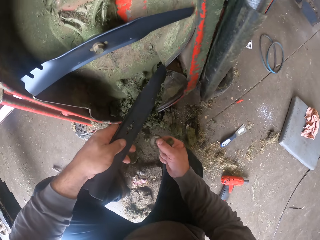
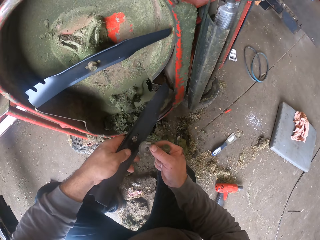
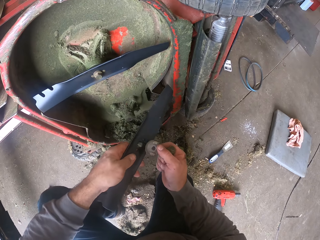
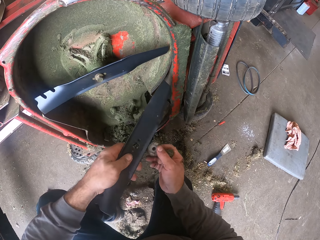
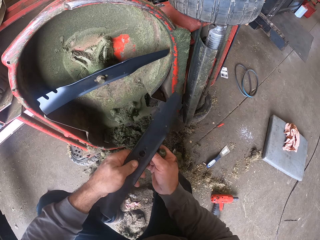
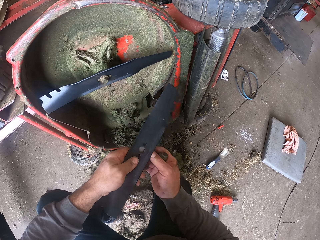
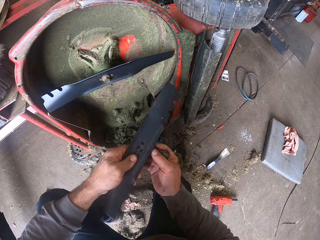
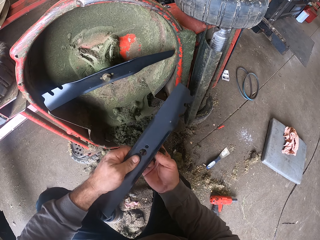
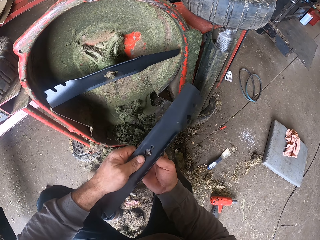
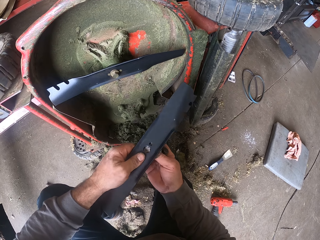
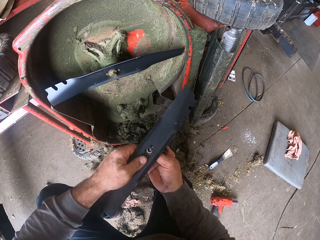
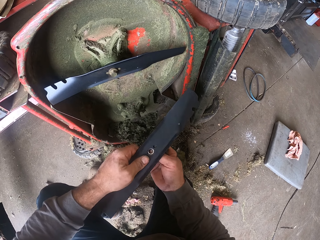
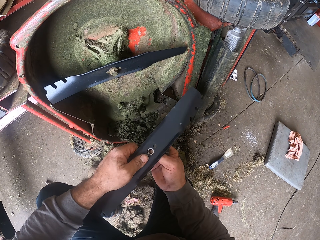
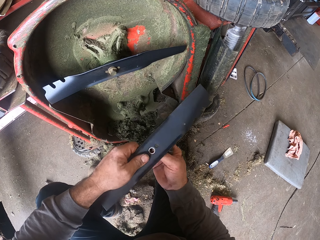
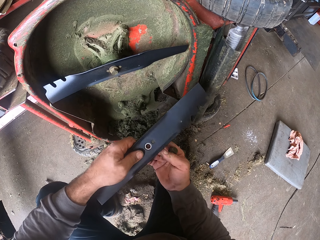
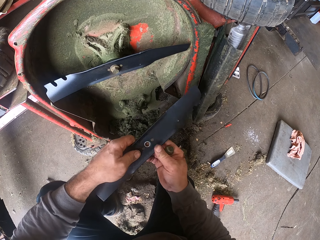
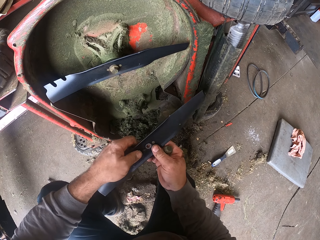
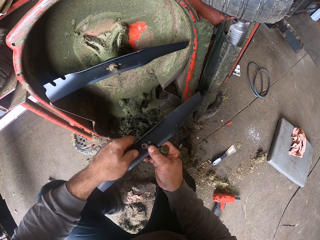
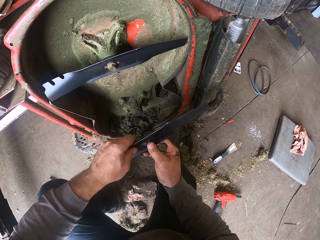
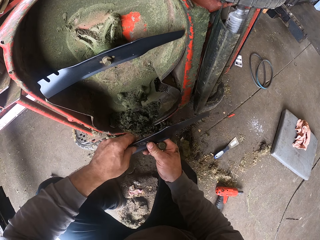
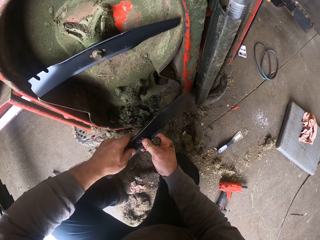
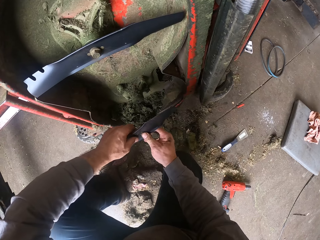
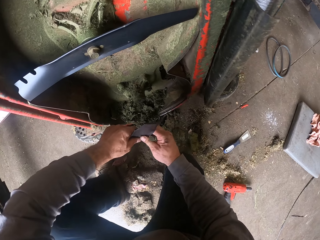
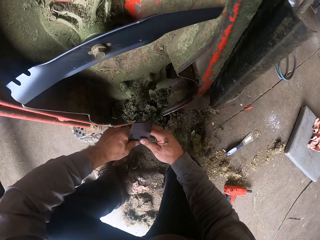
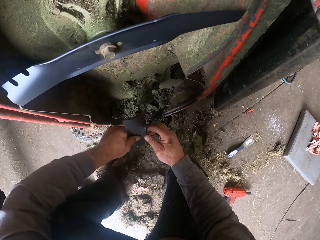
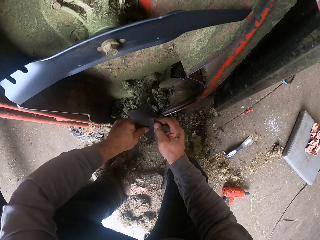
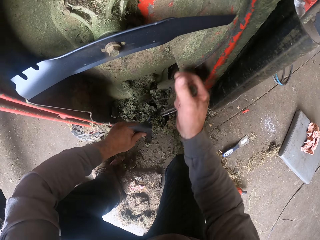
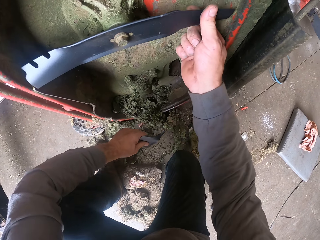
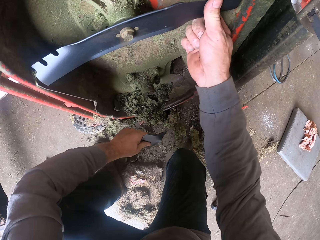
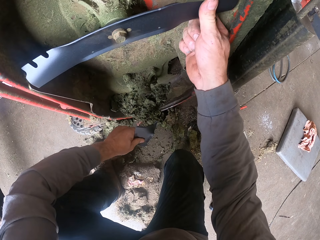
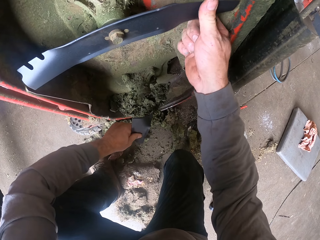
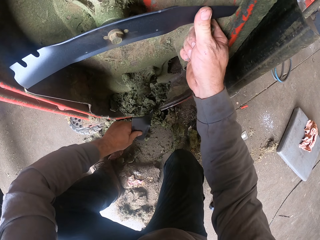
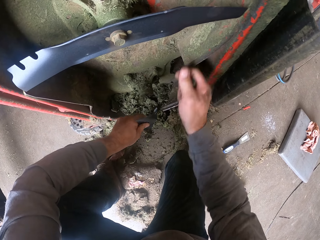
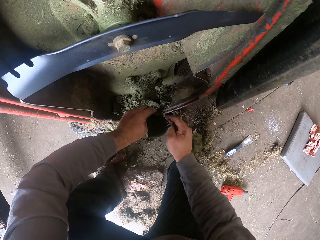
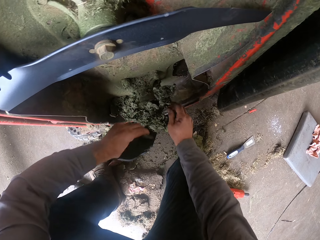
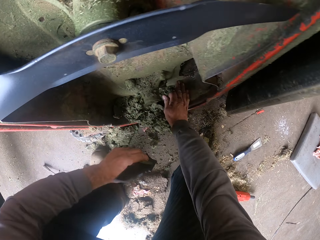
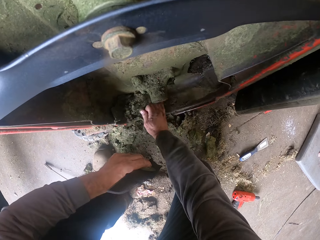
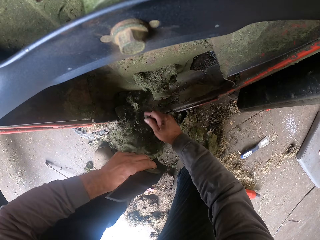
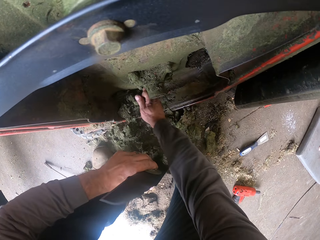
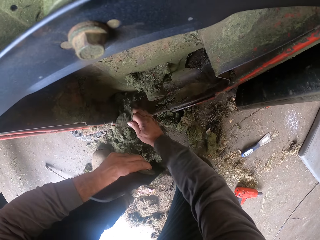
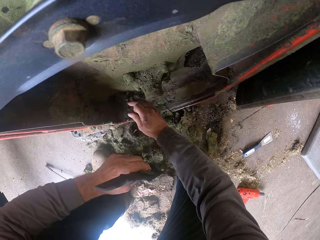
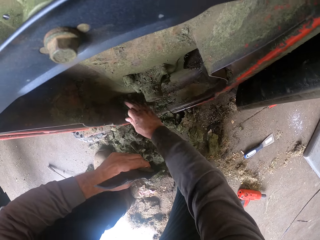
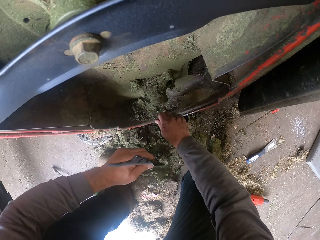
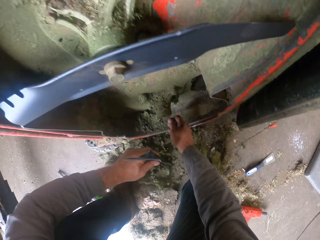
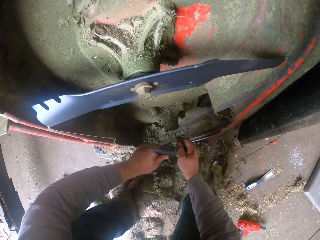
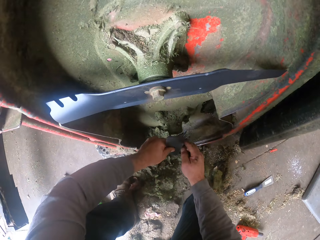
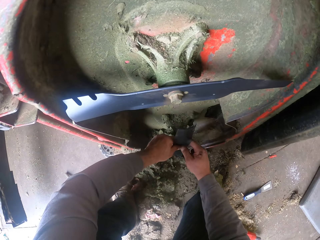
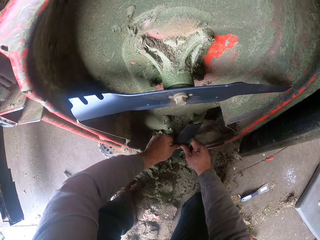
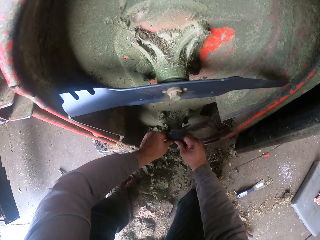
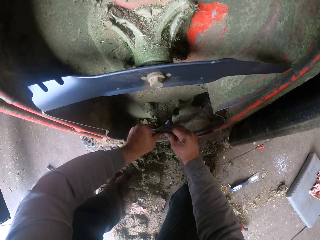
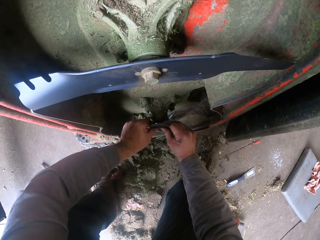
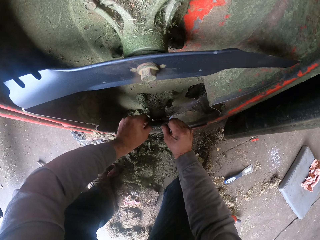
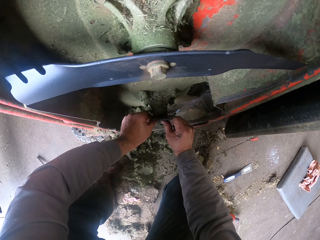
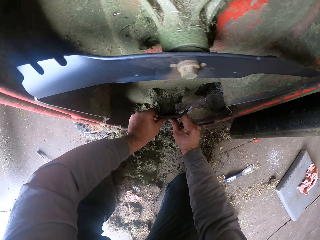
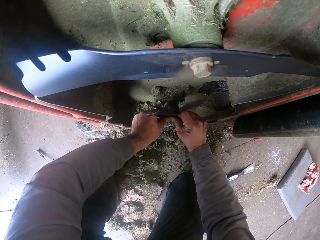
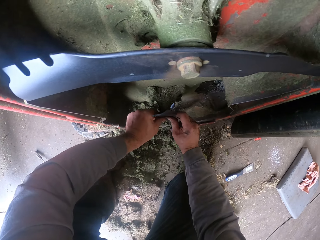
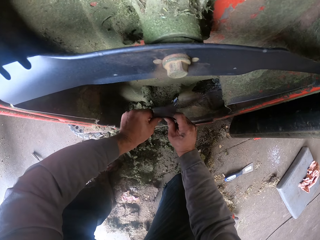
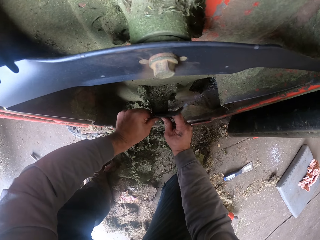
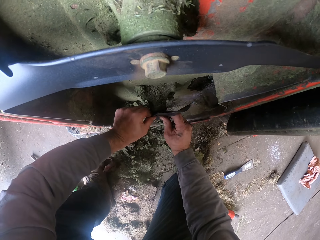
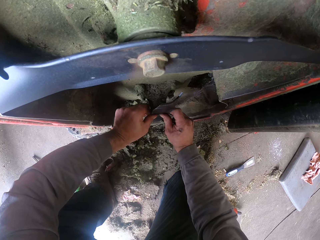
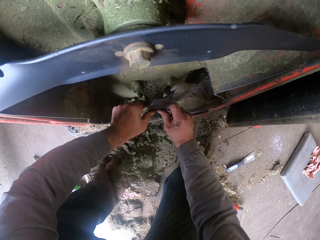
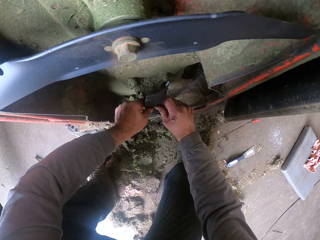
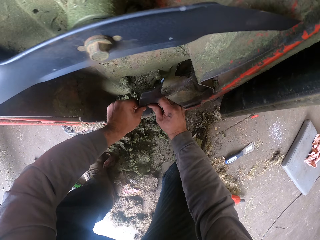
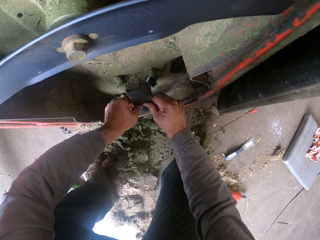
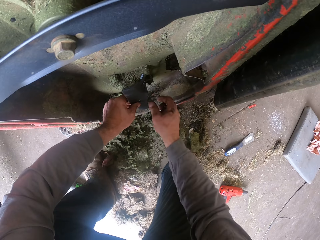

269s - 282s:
The camera wearer fixes an iron nail head on aluminum metal. They touch the aluminum metal on the lawnmower. They remove dirt from the lawnmower with their hand. They fix the aluminum metal on the lawnmower.

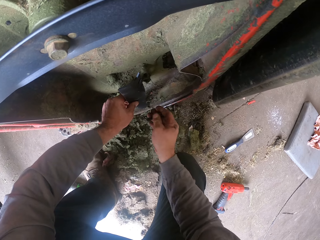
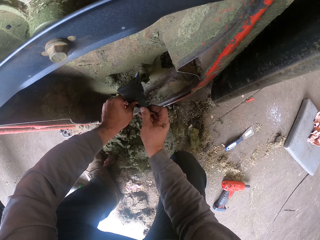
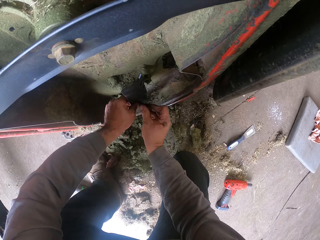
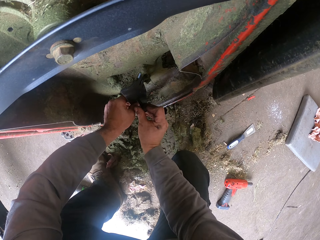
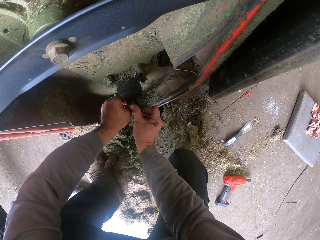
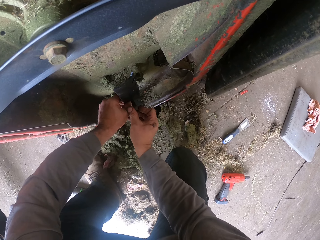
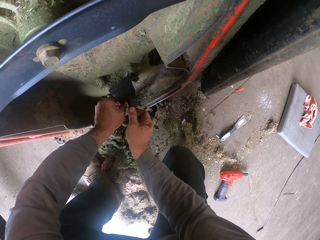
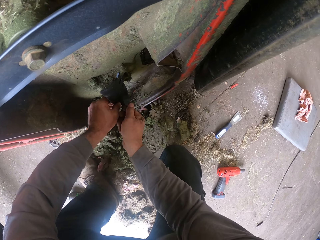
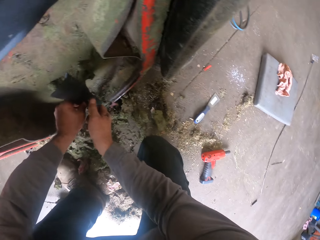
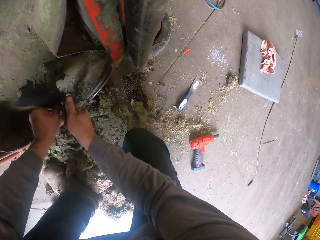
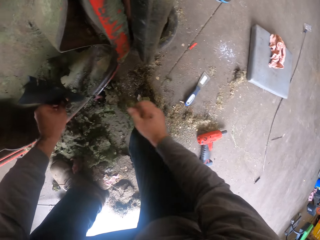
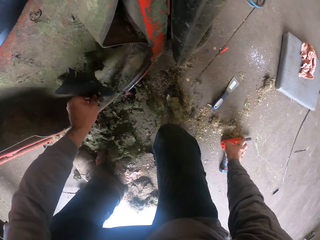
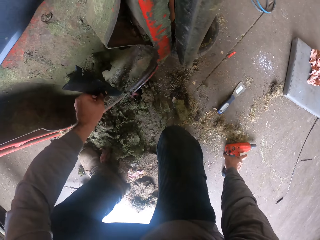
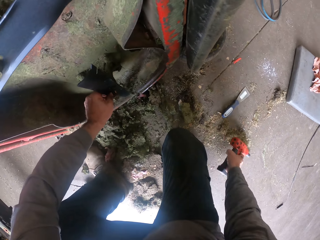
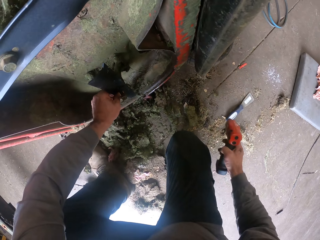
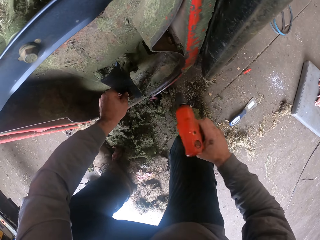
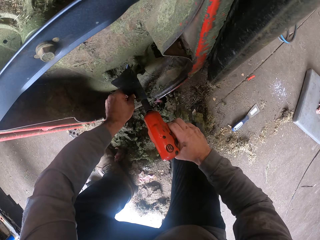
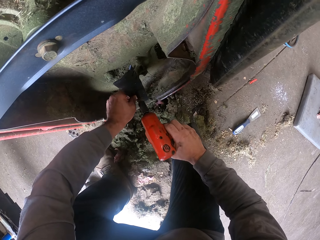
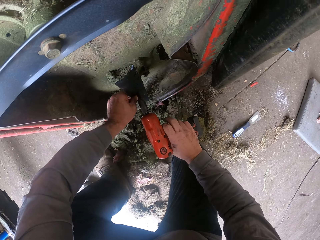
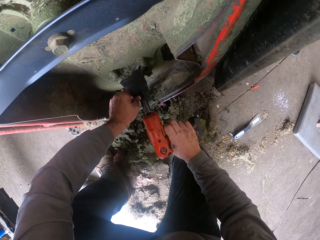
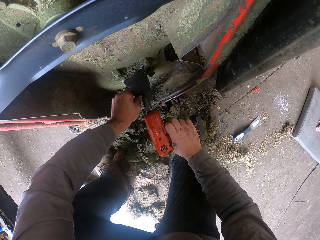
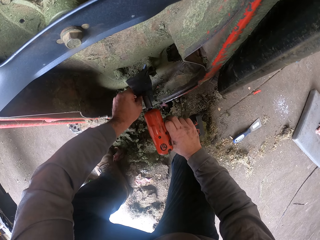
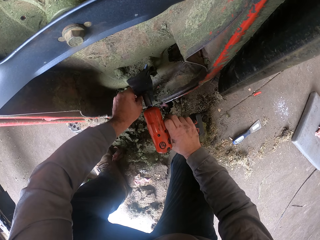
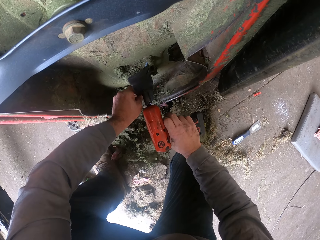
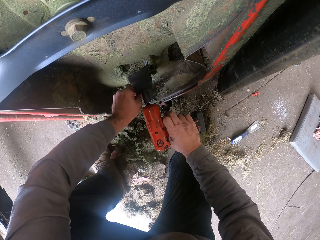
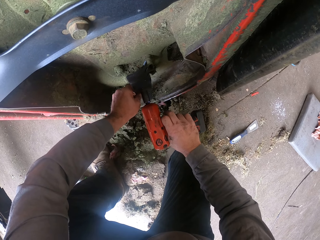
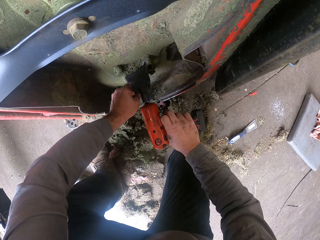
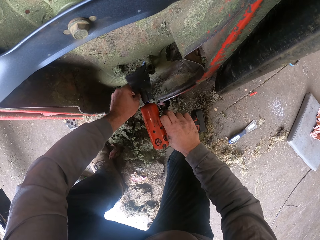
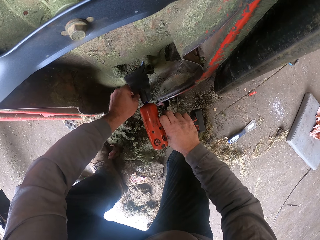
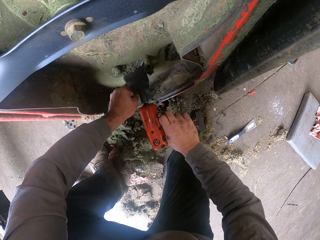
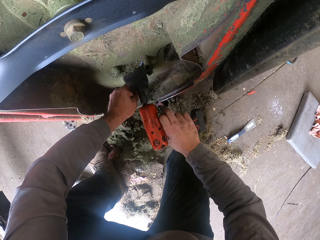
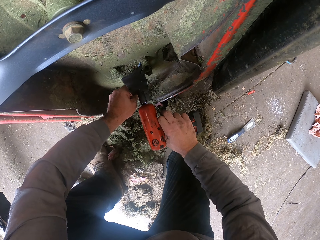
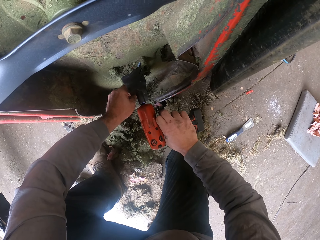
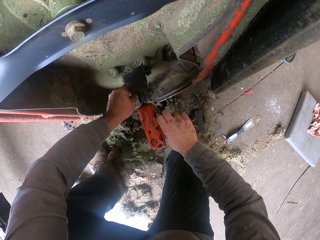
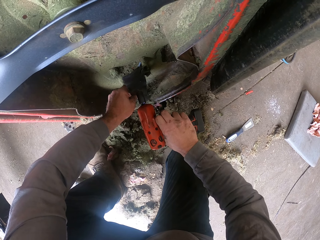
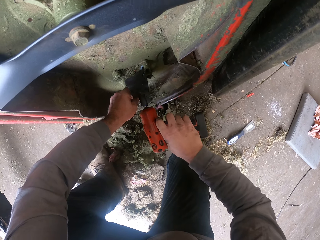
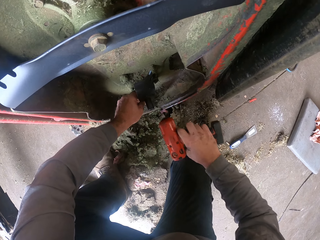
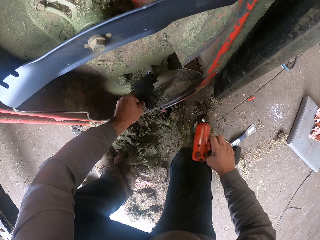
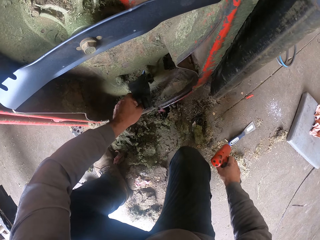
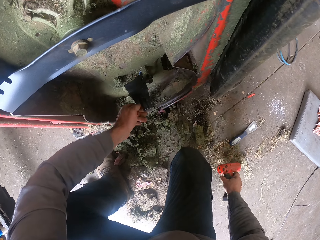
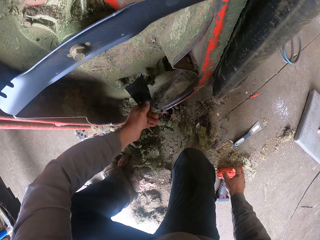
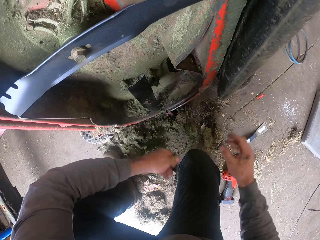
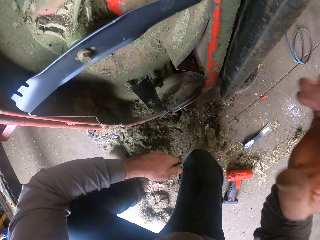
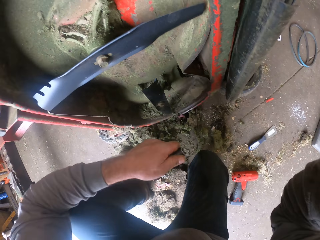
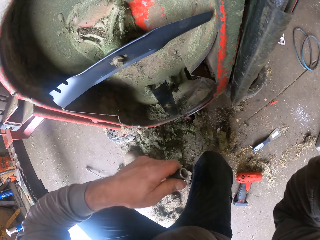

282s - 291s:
The camera wearer carries the drill from the ground. They operate the lawnmower with a soldering gun. They drill the blade into the lawn mower. They drop the drill on the ground.
